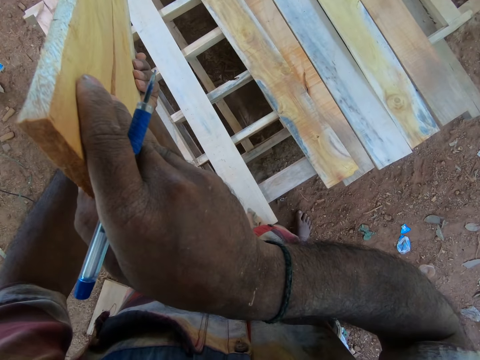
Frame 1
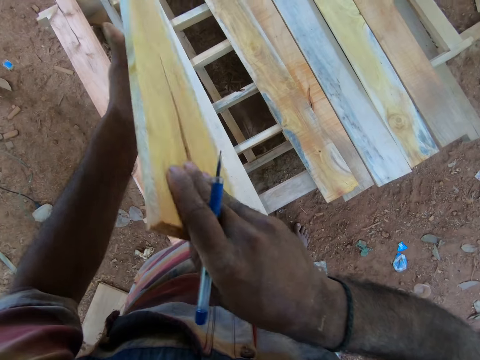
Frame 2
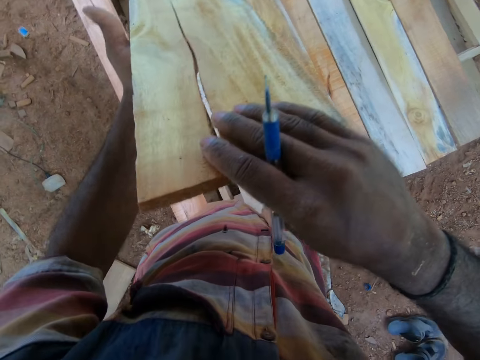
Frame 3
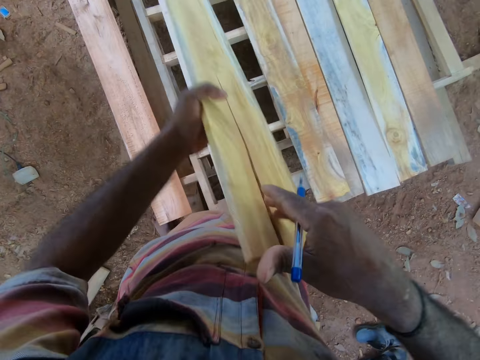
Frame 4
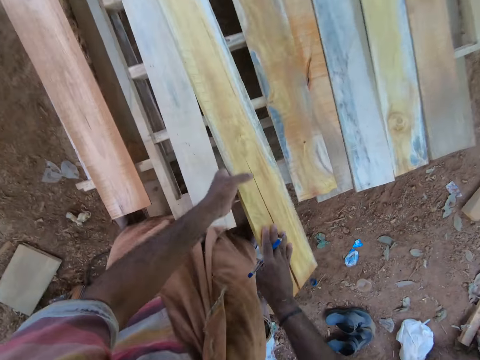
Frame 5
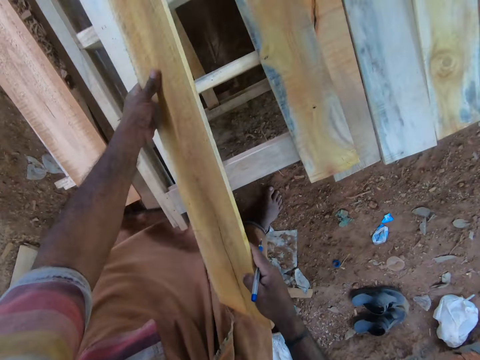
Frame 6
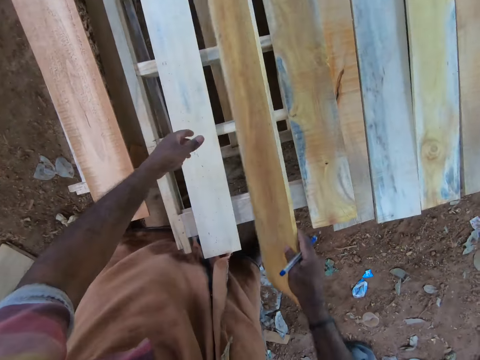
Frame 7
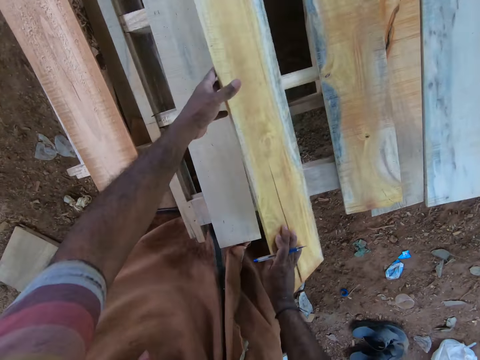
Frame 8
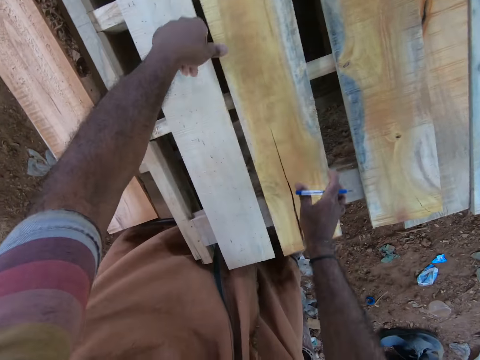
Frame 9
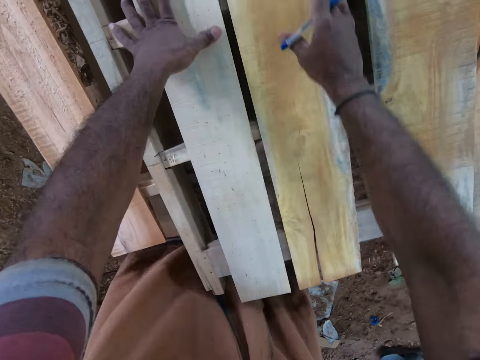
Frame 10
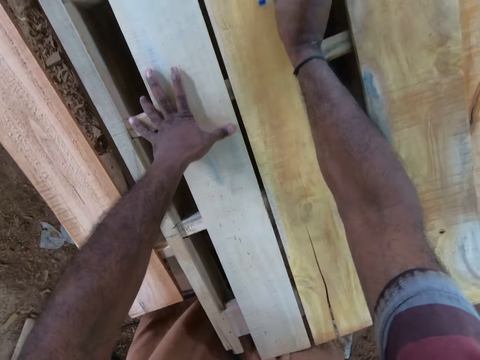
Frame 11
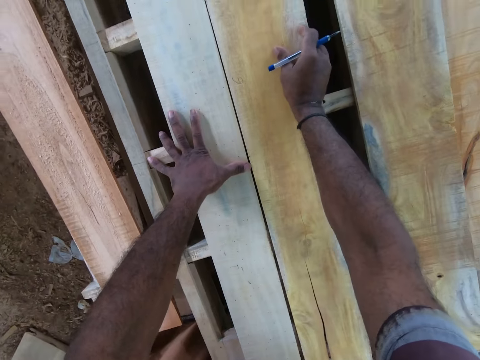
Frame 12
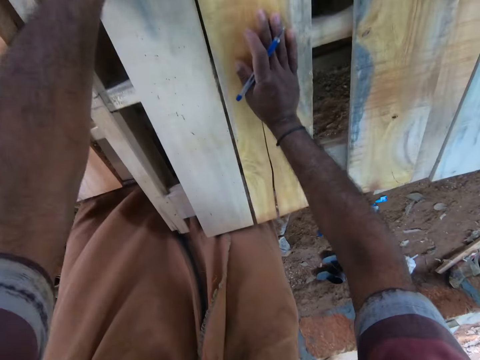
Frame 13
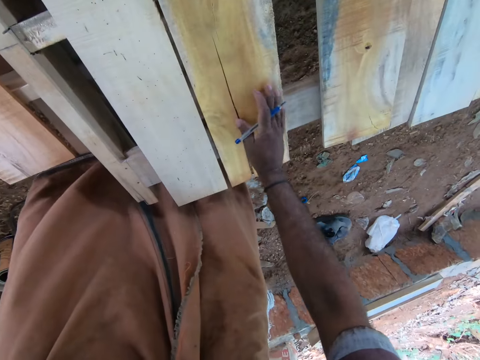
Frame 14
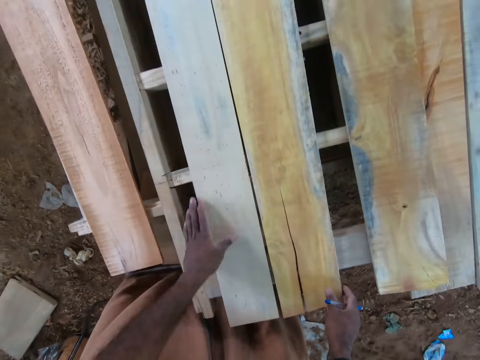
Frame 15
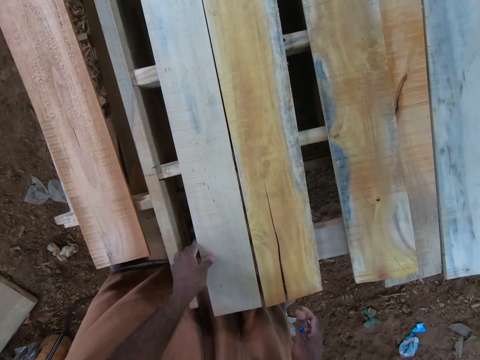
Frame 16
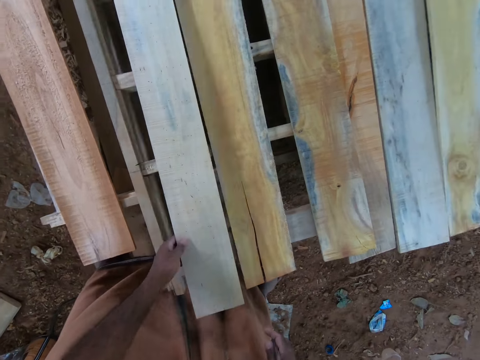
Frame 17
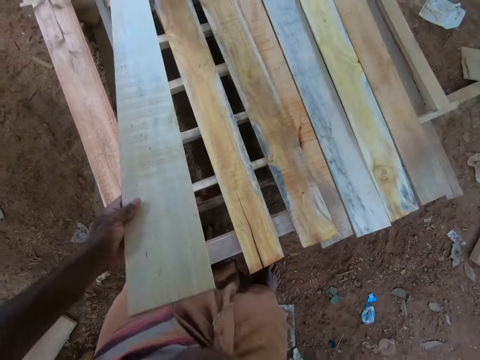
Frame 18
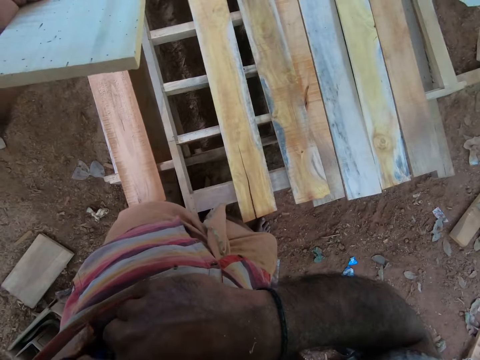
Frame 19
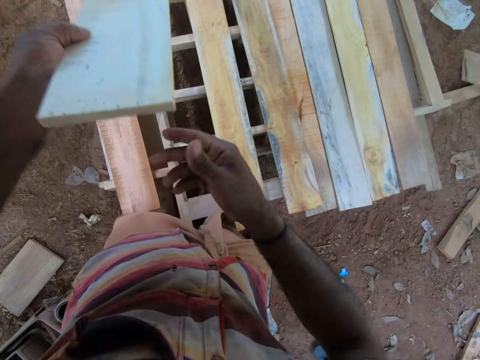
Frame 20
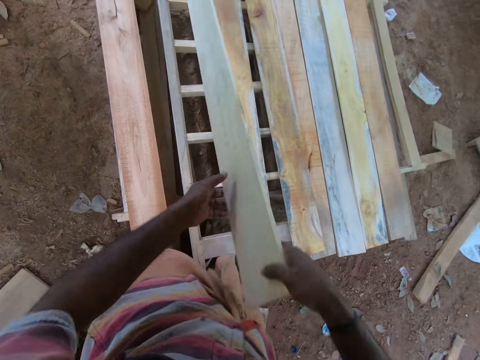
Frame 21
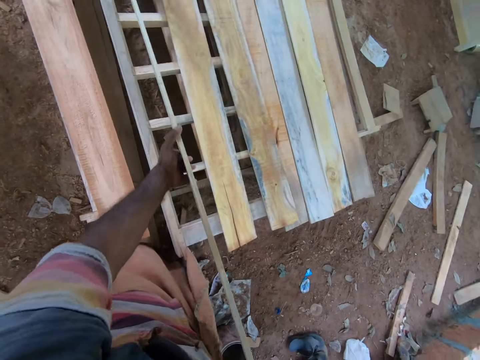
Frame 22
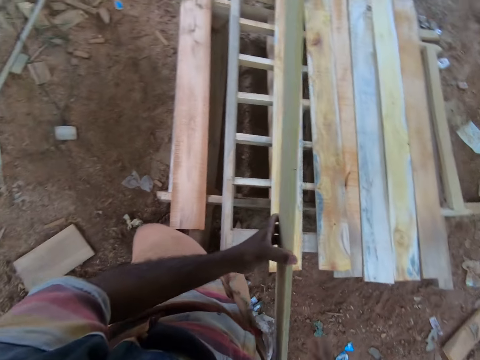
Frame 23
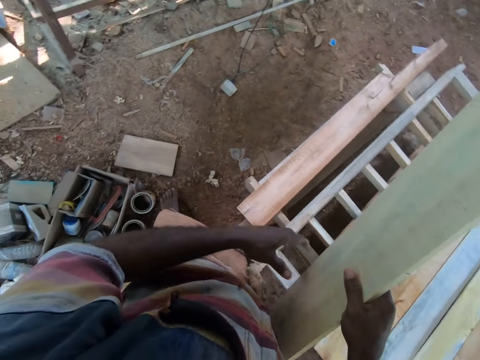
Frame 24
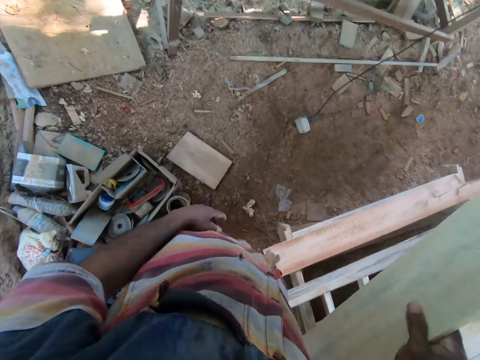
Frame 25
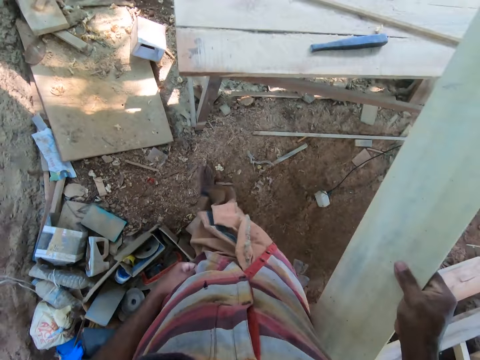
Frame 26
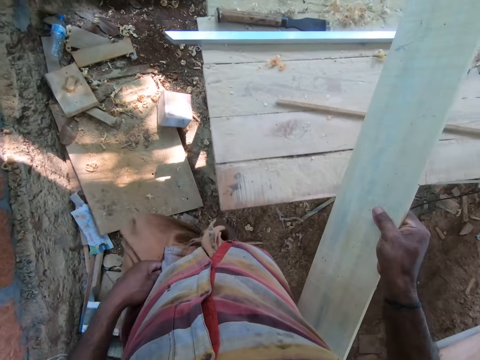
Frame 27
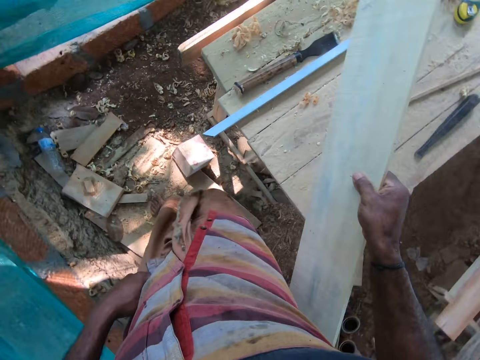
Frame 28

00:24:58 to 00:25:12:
The camera wearer drops the plank on the pallet with both hands. He places his left hand on the pallet. He adjusts the plank on the pallet with his right hand. He inspects the woods. He raises the plank from the pallet with his left hand. He drops the pen in his chest pocket with his right hand. He carries the plank from the pallet to the work bench with both hands. He passes the plank to his right hand.

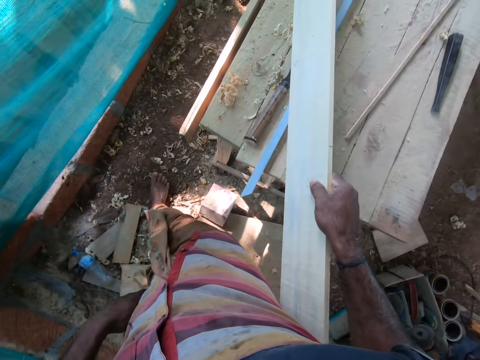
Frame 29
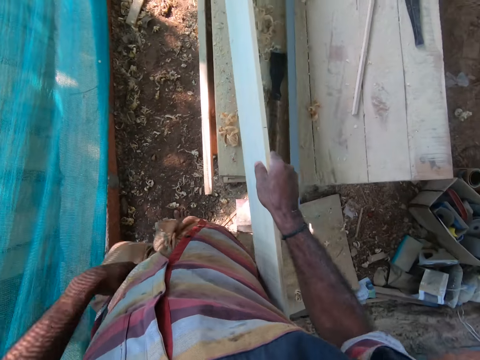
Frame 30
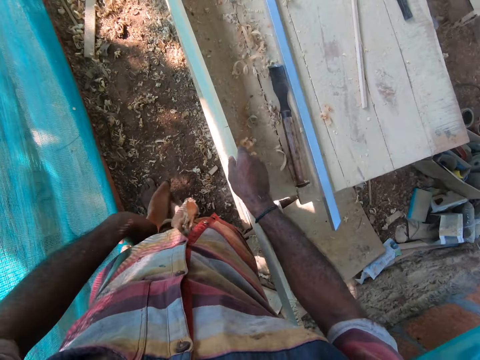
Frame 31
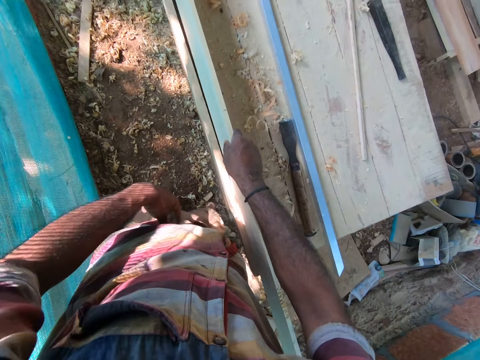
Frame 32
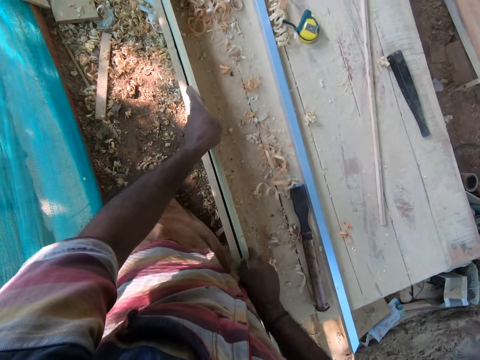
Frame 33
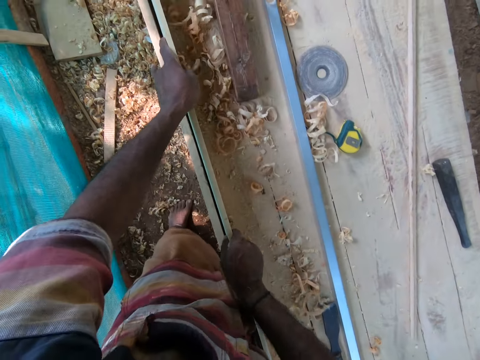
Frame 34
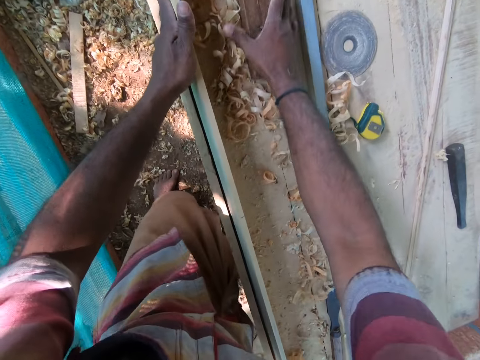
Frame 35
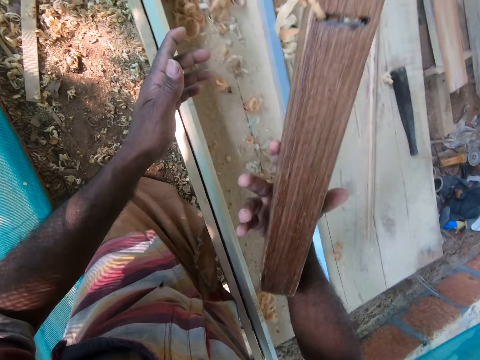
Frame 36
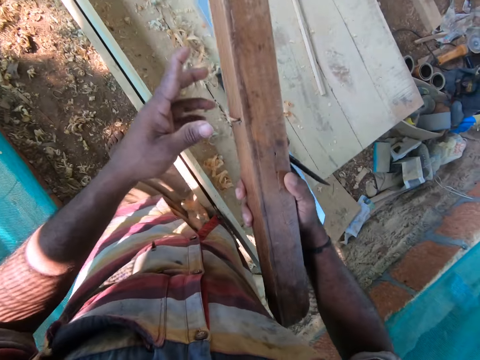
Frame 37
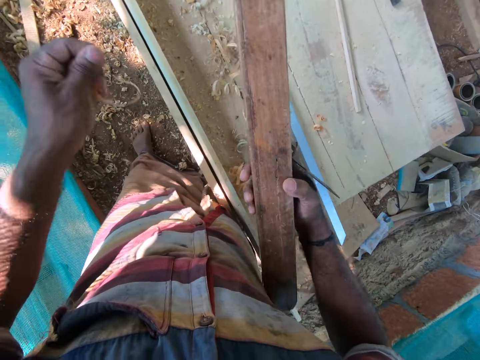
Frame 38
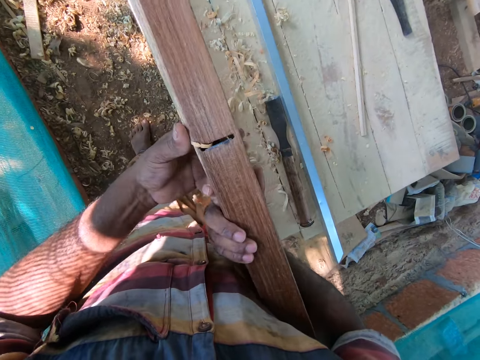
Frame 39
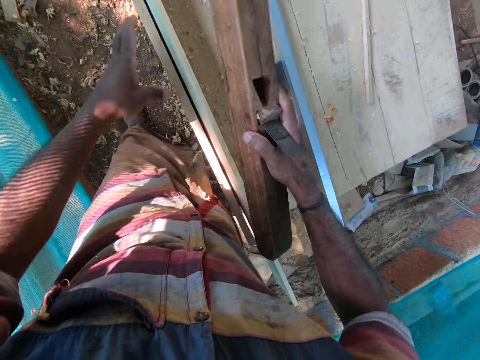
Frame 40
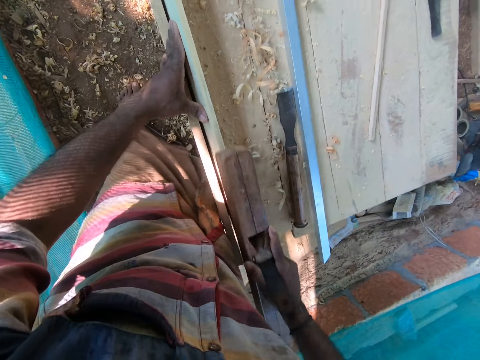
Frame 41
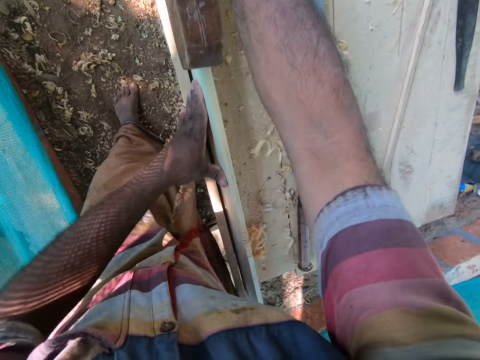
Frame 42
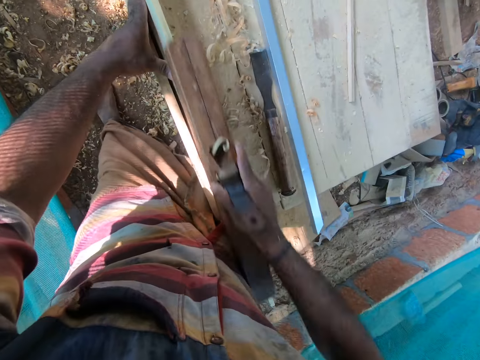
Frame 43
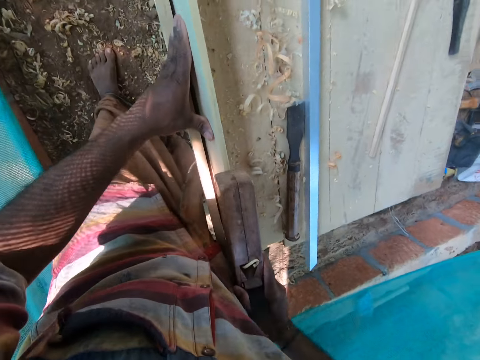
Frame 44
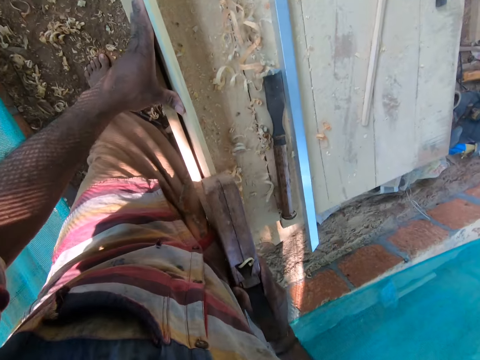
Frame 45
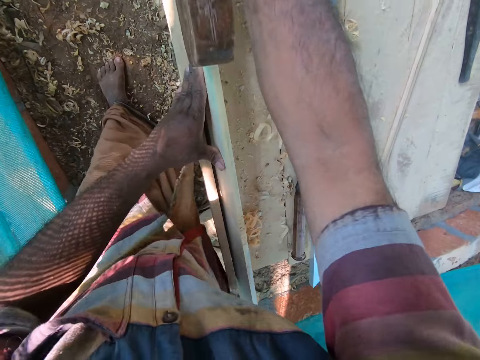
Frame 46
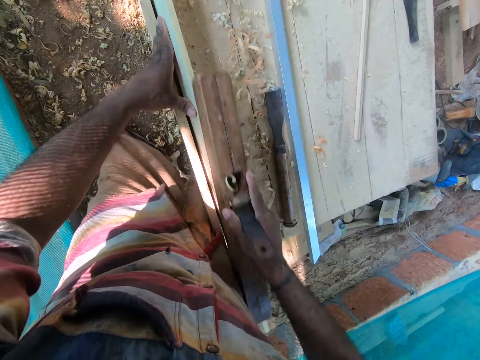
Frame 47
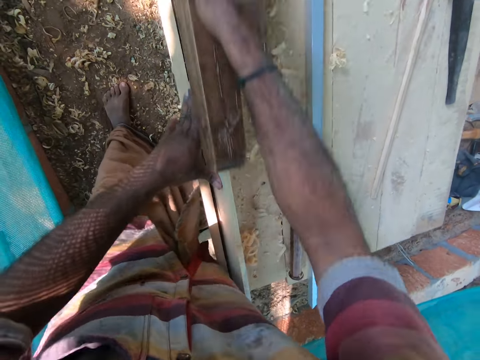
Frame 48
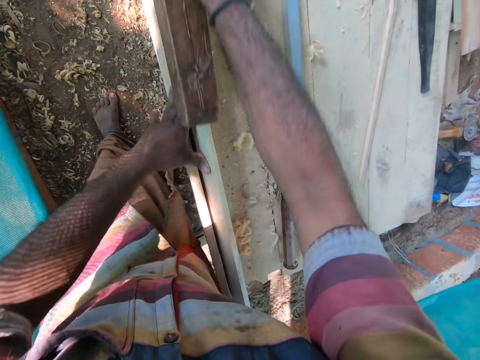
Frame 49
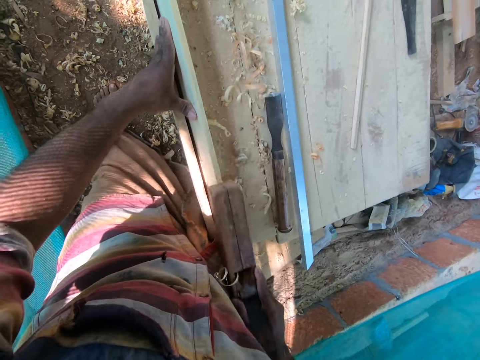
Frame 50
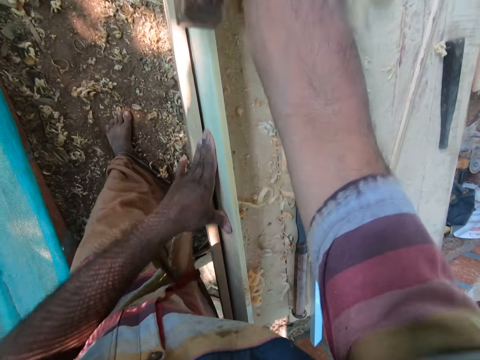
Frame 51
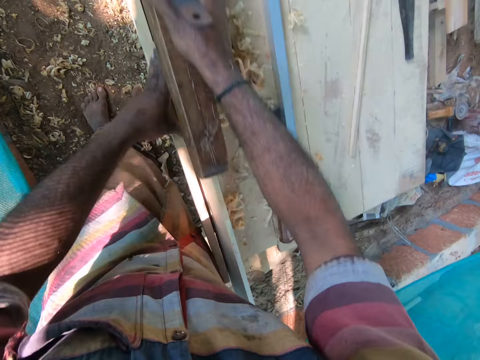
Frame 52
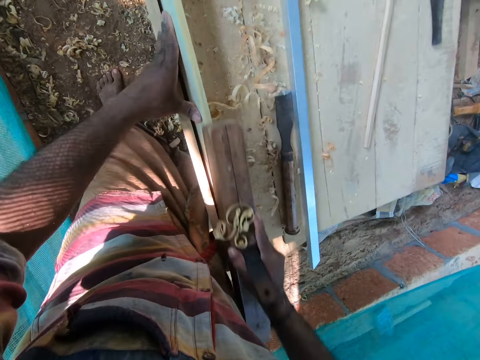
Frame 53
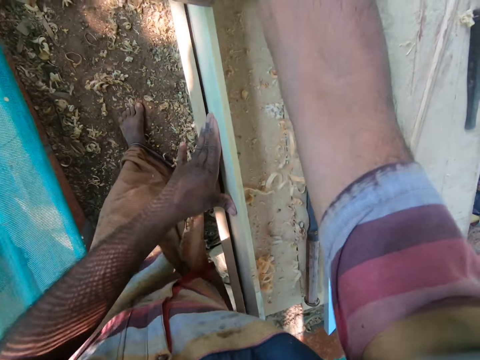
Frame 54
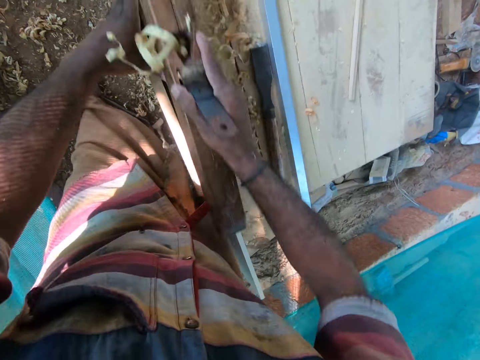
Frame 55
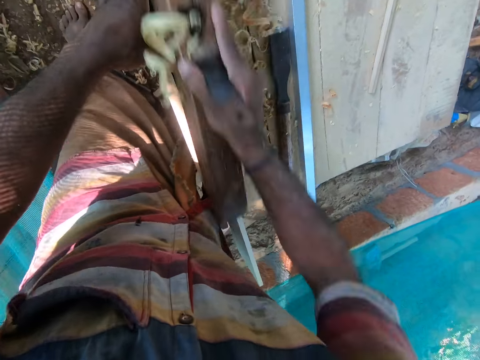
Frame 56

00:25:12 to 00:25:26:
The camera wearer places the plank on the table with his right hand. He moves the plank on the table with his left hand. He picks the hand planer from the table with his right hand. He removes the plank shaving from the hand planer with his left hand. He places his left hand on the plank on the table. He smoothens the plank on the table with the hand planer in his right hand.
